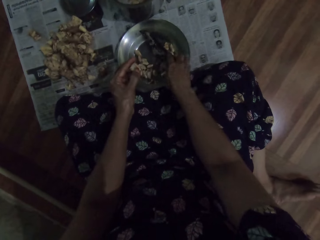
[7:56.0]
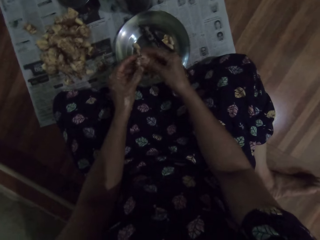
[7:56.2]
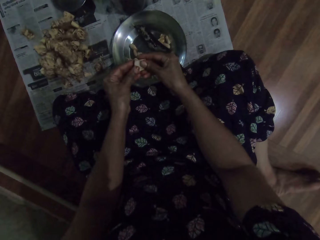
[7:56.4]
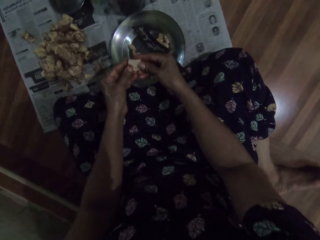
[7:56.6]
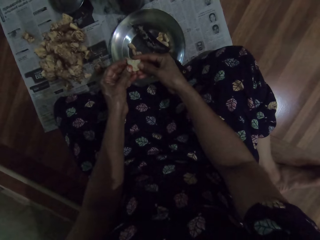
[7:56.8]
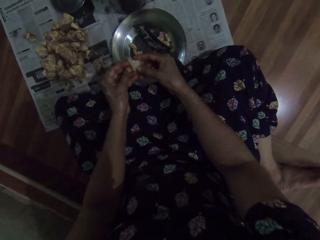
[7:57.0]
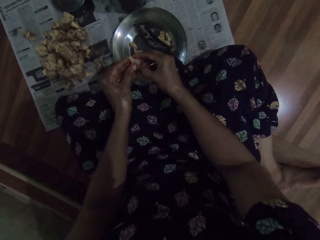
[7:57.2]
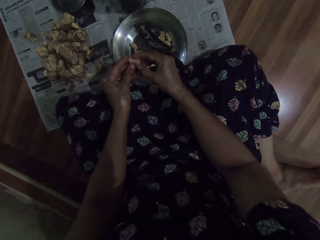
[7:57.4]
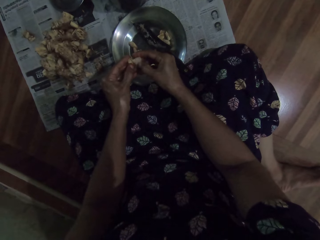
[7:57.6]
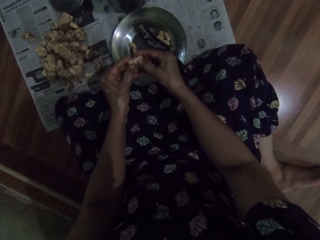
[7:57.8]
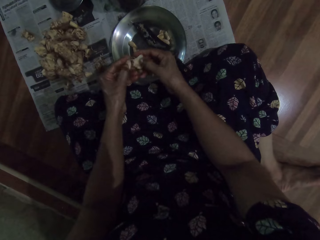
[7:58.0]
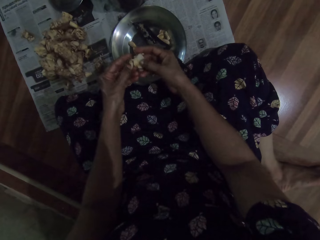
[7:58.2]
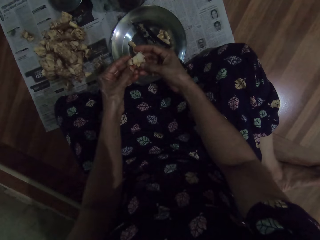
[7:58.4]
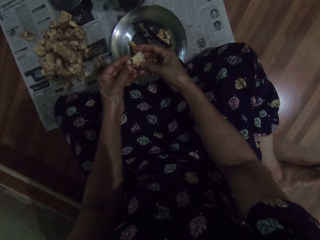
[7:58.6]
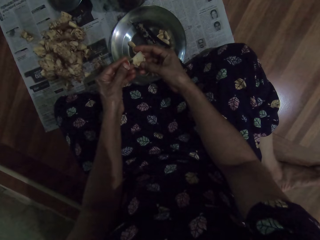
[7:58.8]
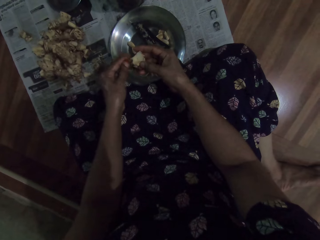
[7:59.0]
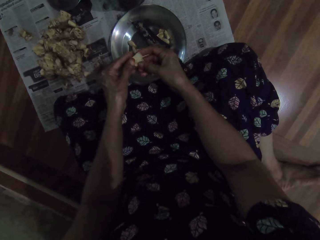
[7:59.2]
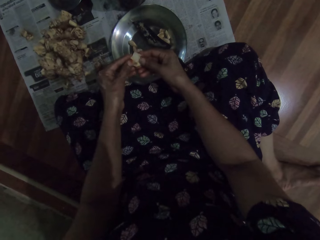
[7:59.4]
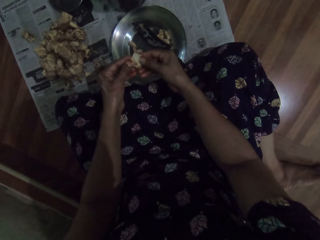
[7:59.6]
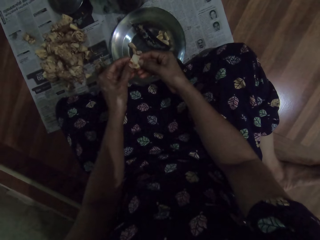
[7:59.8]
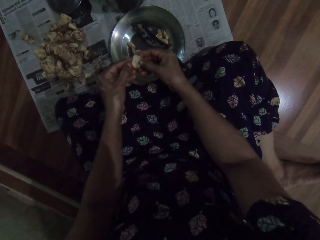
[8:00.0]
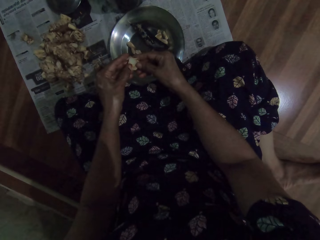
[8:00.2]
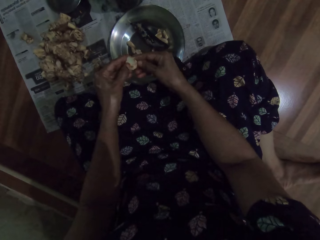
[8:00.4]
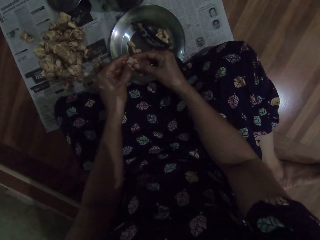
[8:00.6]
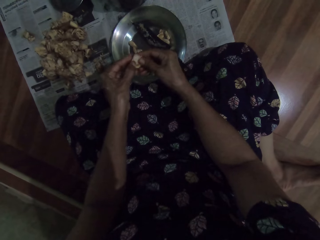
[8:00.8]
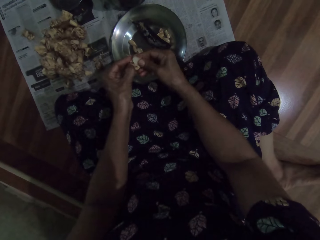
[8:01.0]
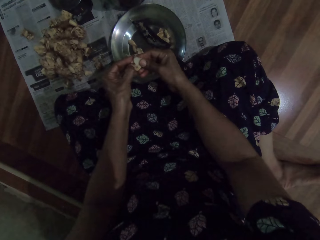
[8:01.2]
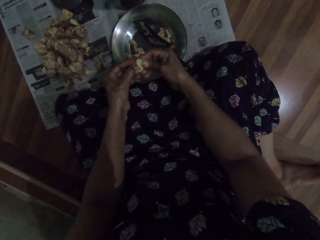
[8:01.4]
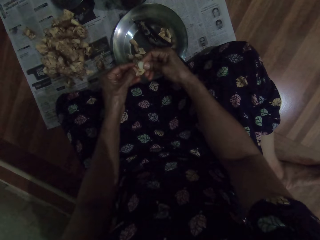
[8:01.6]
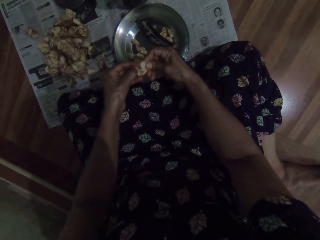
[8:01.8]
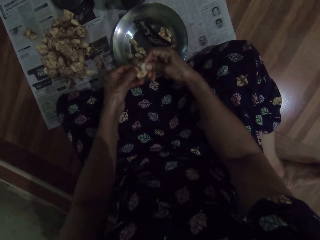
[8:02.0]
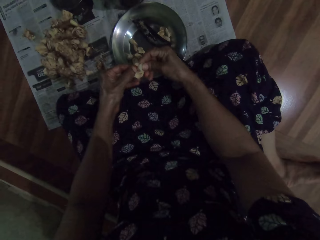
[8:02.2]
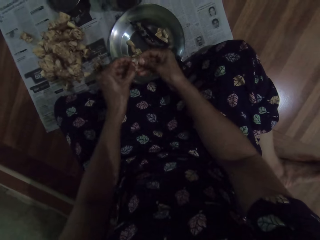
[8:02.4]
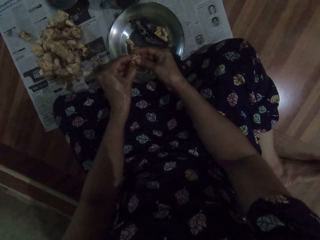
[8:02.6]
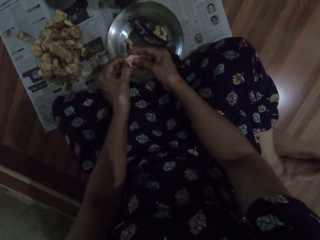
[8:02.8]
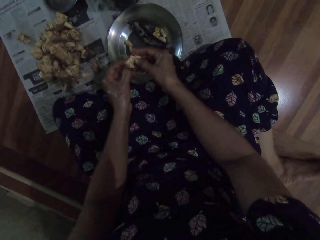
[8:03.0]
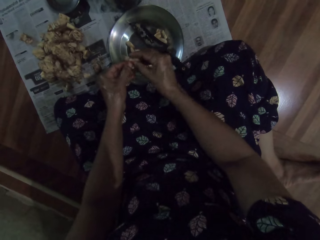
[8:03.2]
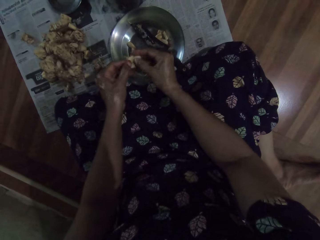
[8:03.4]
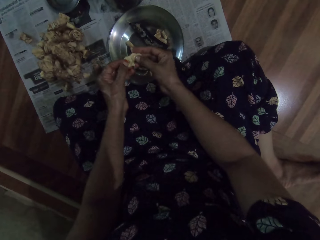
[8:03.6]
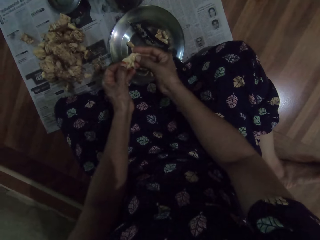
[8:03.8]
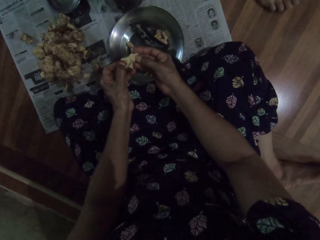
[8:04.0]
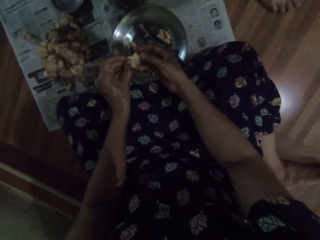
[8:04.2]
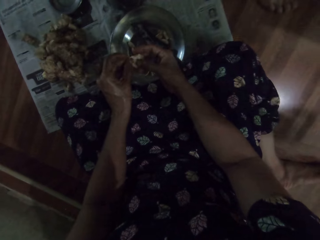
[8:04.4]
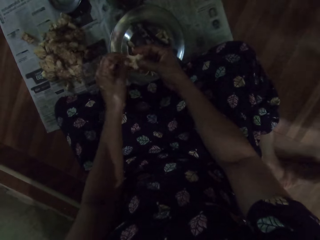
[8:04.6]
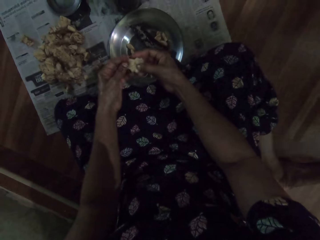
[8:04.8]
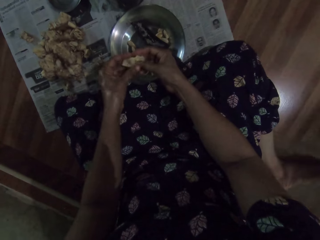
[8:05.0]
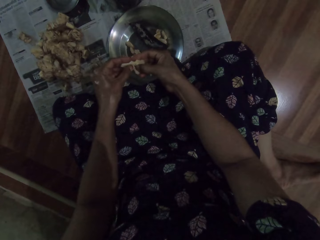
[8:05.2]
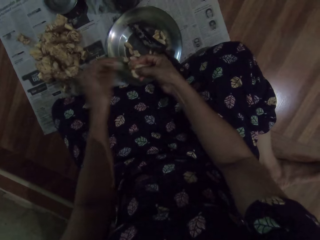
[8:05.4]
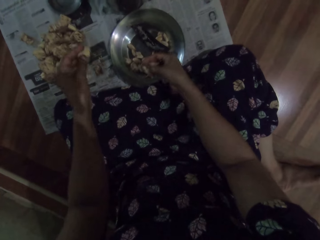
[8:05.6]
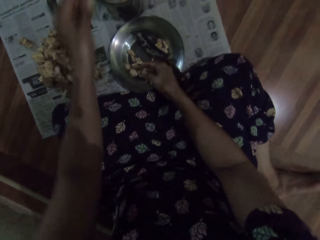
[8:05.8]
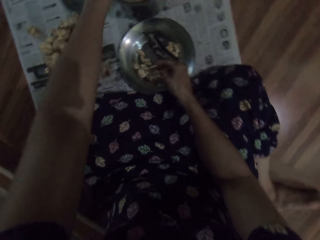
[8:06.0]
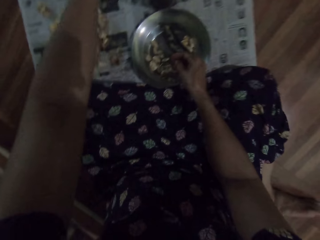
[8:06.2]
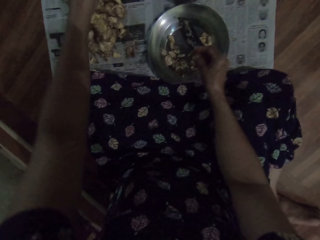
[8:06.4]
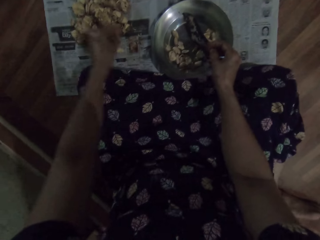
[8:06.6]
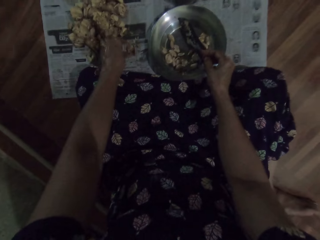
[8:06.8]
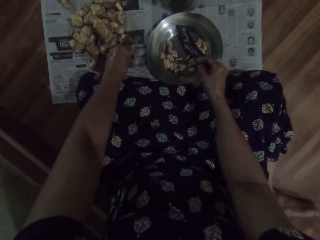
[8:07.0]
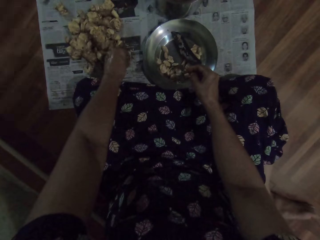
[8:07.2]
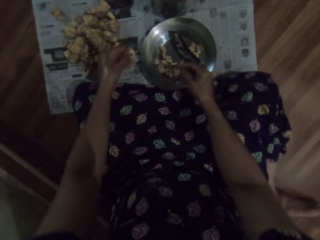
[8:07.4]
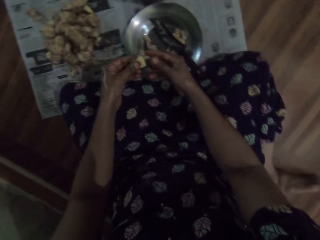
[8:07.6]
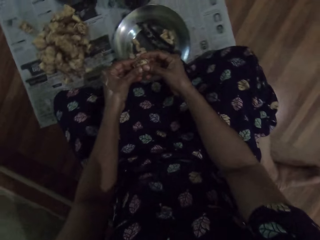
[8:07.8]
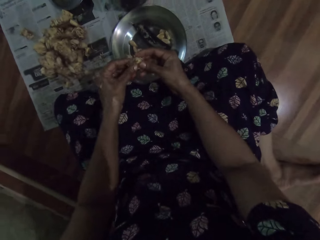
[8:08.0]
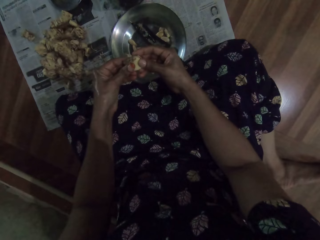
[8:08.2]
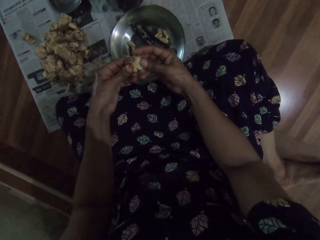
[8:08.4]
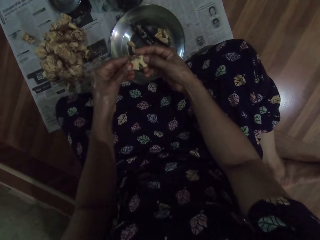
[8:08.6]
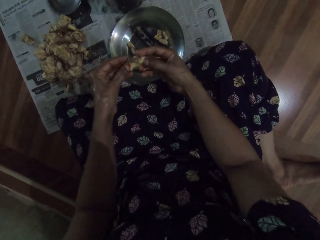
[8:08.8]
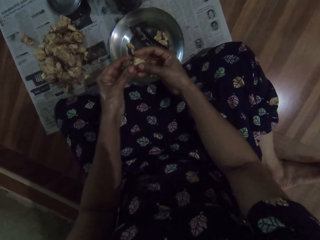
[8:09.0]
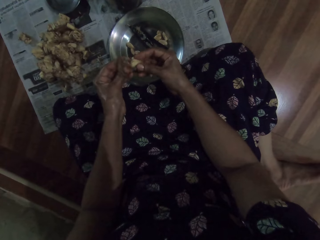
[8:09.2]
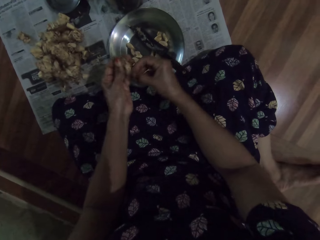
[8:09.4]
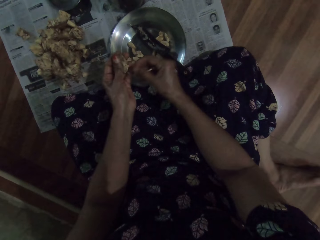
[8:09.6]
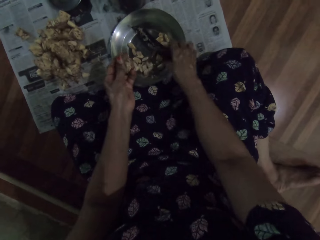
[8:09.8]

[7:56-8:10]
The camera wearer places the knife in her right hand in the bowl on the floor. She peels the garlic pod or ginger with both hands. She drops the garlic pod in her right hand into the bowl on the floor and drops the shaft of the garlic pod in her left hand into the steel bowl on the floor. She picks up a garlic pod from the newspaper on the floor with her left hand. She peels the garlic pod with both hands.

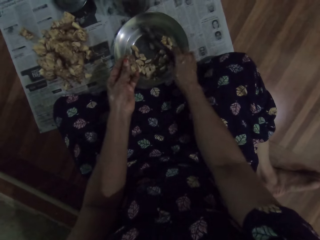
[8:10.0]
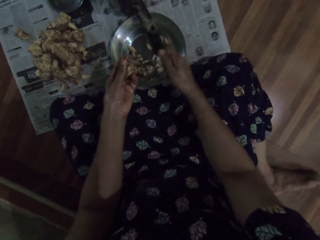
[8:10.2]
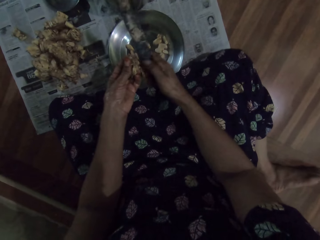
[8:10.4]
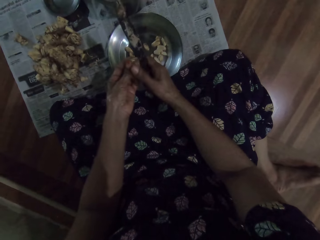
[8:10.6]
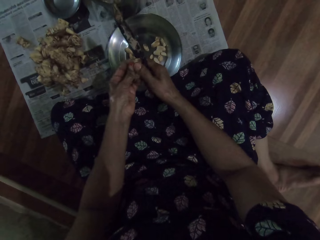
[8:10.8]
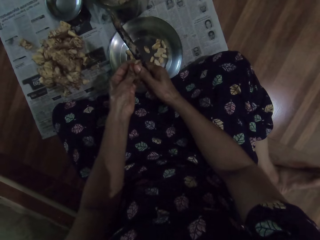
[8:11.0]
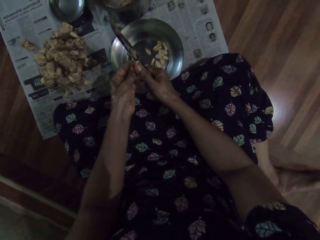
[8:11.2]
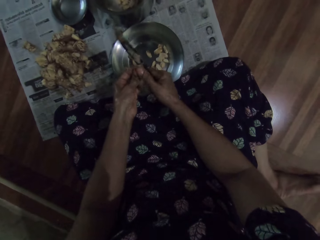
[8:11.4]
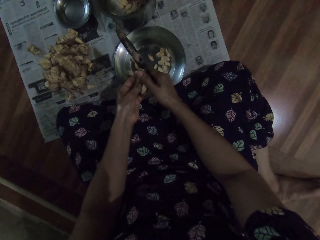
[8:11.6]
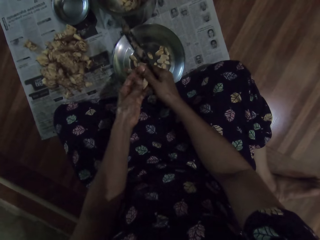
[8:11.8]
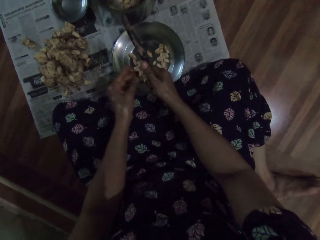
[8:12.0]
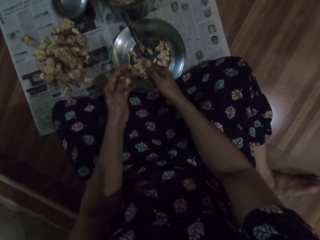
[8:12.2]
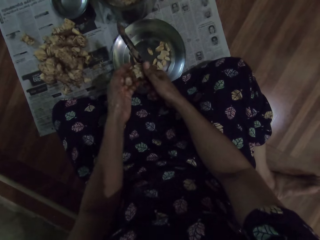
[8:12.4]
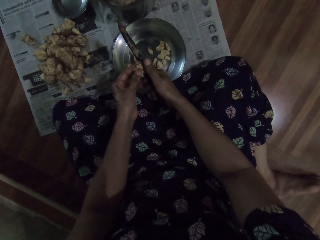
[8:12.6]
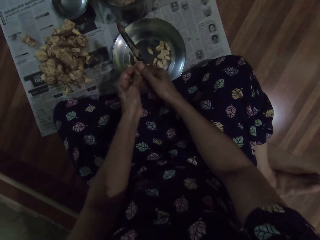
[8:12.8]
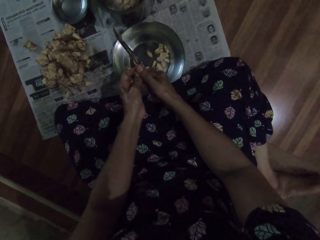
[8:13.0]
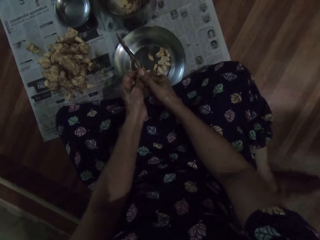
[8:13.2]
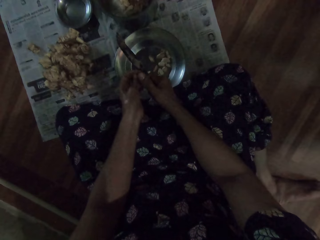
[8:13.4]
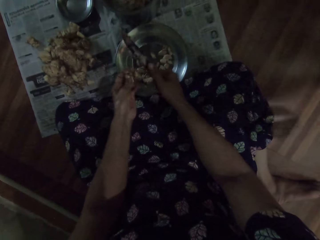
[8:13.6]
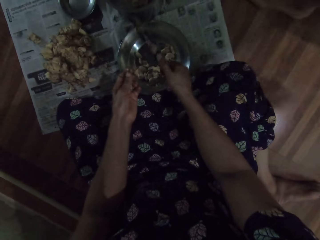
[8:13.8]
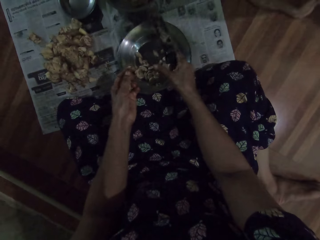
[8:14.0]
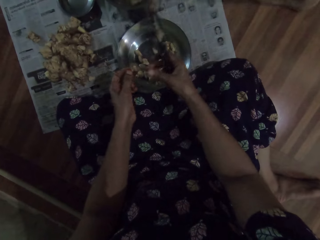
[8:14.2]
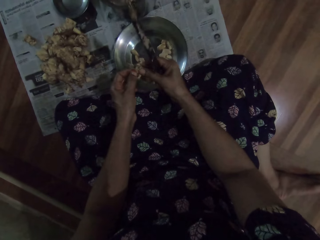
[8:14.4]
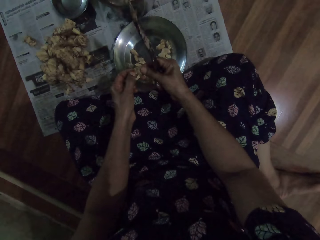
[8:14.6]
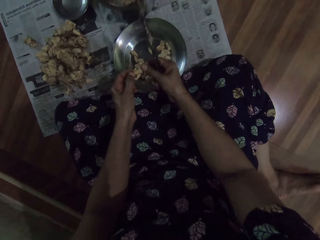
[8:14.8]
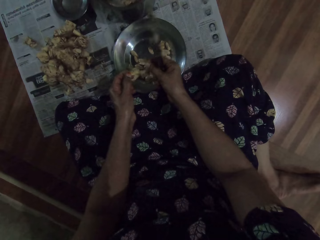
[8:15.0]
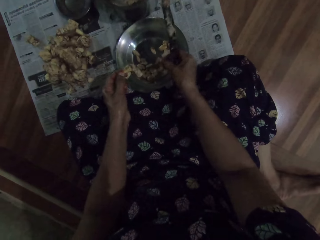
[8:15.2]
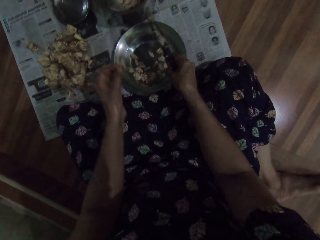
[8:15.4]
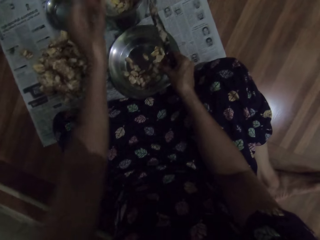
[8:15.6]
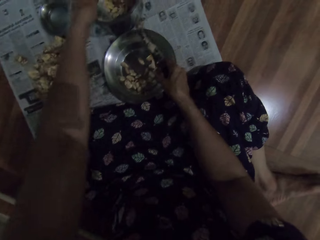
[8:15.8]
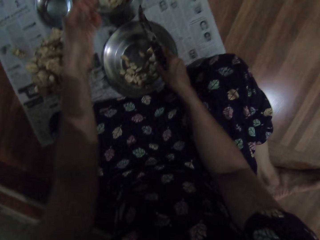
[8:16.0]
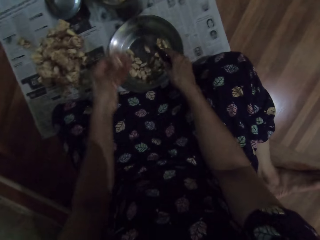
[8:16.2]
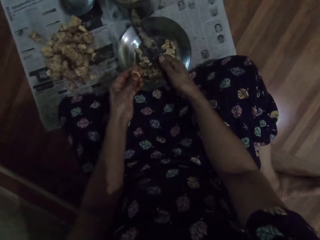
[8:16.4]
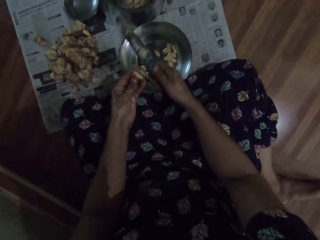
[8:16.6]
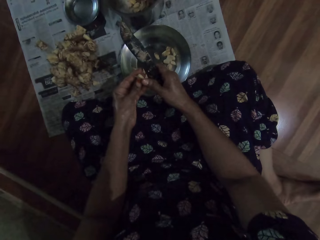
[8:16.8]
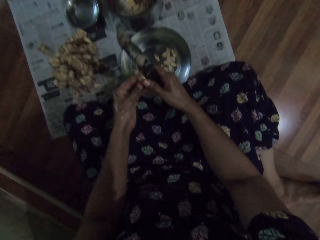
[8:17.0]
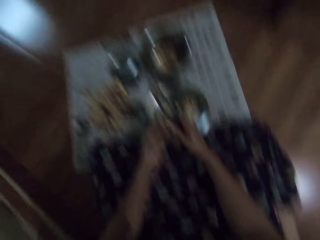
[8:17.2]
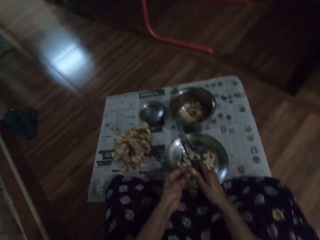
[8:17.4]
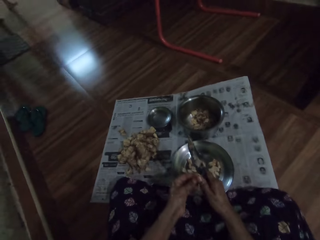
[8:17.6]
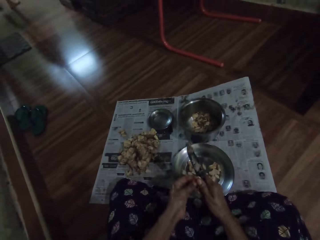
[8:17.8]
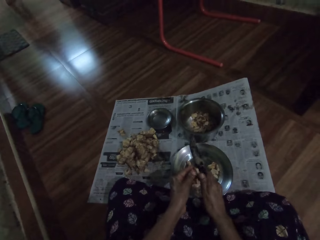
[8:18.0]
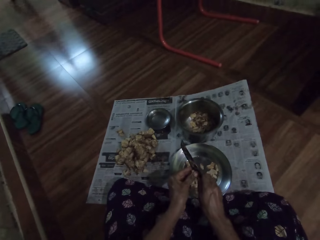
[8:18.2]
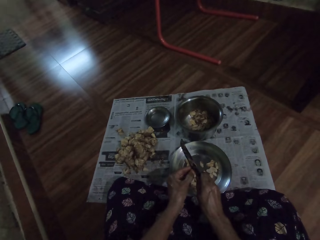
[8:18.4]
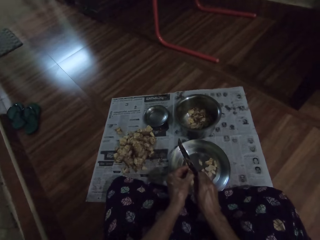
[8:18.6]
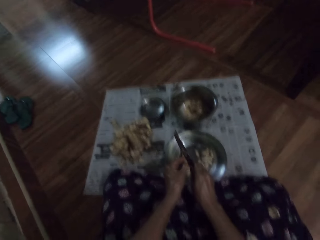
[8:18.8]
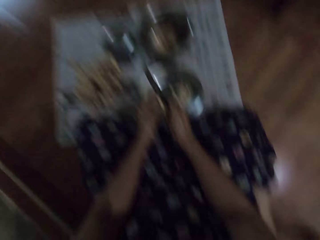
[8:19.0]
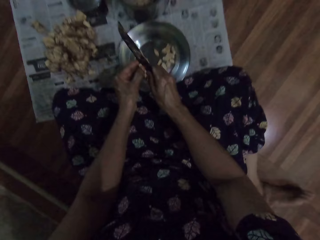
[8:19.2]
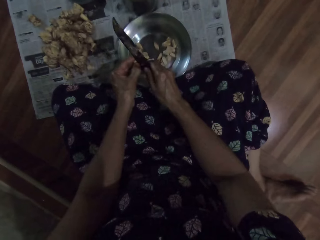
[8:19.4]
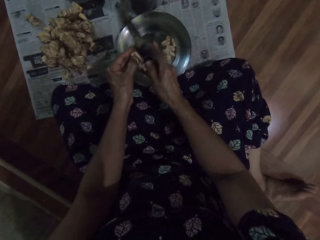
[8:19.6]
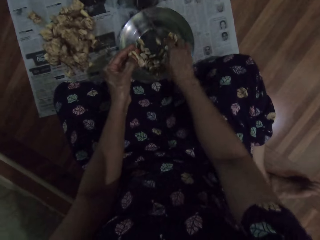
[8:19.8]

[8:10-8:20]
The camera wearer picks up the knife from the bowl on the floor with her right hand. She cuts the garlic pod or ginger in her left hand with the knife in her right hand. She drops the shaft of the garlic pod in her left hand into the steel bowl on the floor. She cuts the garlic pod in her left hand with the knife in her right hand.
